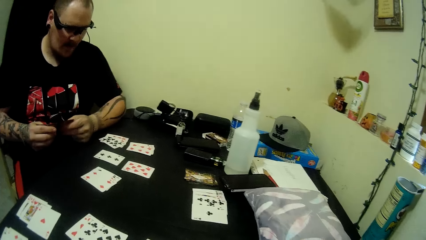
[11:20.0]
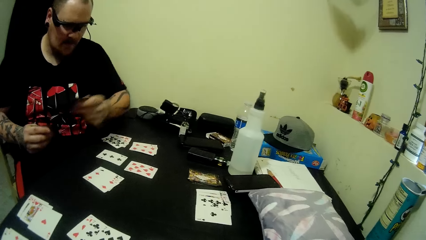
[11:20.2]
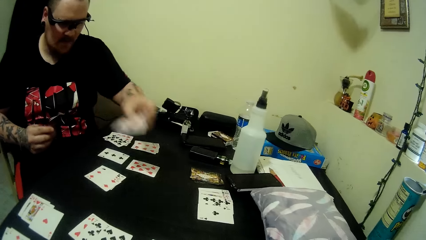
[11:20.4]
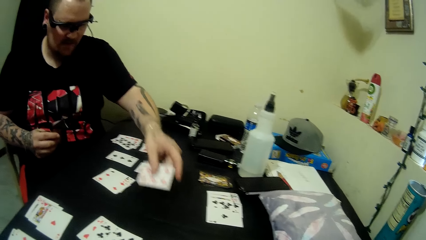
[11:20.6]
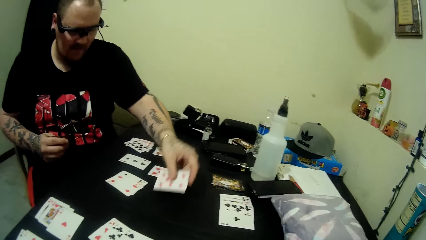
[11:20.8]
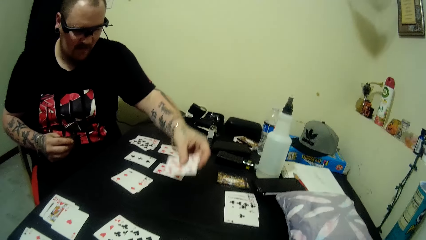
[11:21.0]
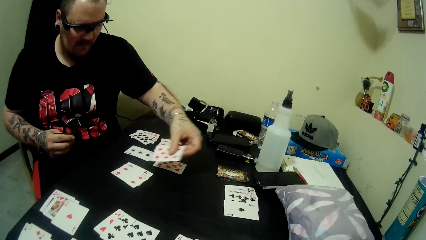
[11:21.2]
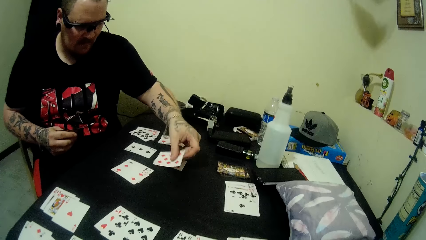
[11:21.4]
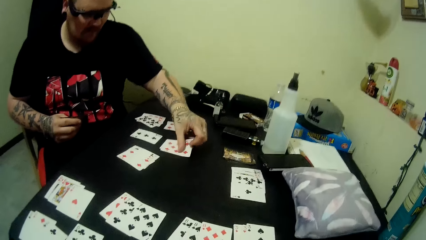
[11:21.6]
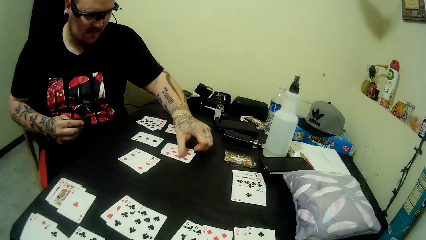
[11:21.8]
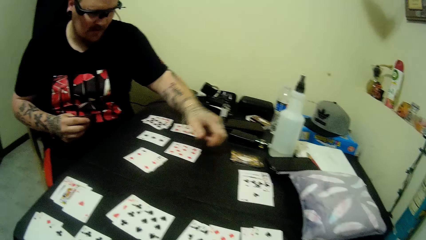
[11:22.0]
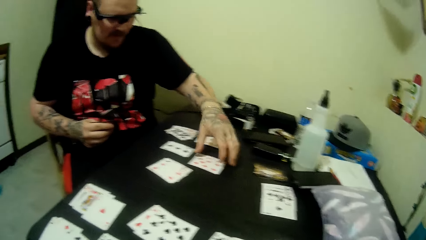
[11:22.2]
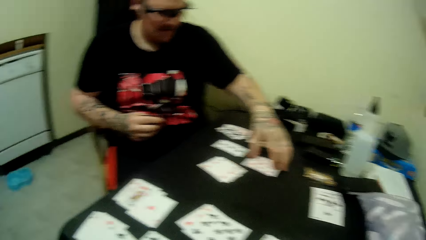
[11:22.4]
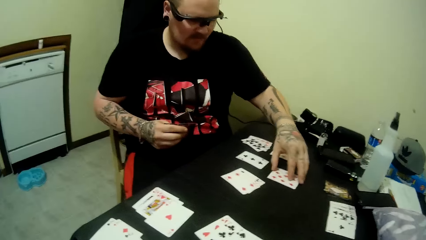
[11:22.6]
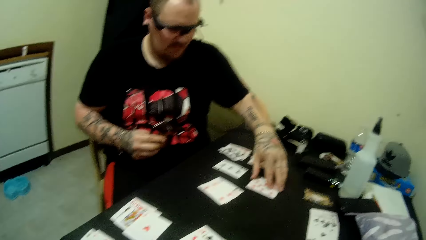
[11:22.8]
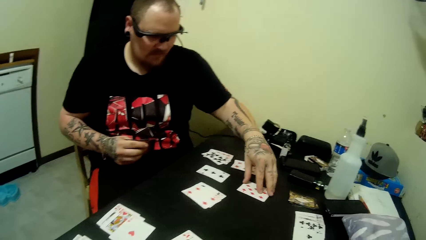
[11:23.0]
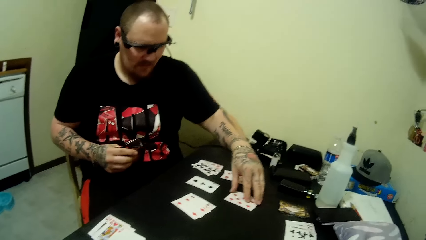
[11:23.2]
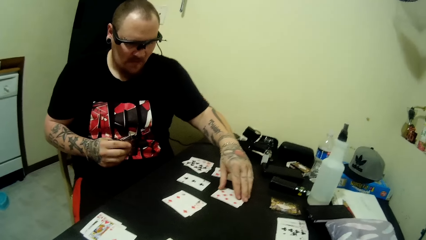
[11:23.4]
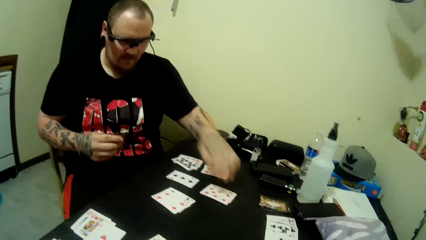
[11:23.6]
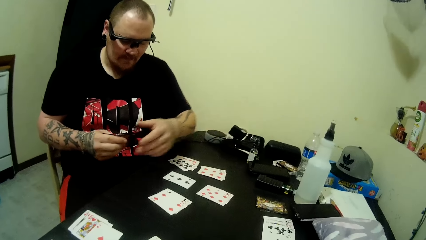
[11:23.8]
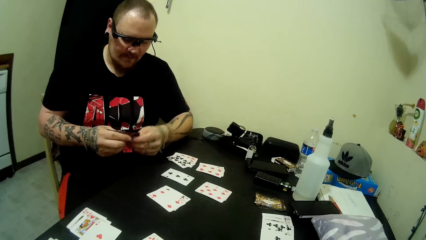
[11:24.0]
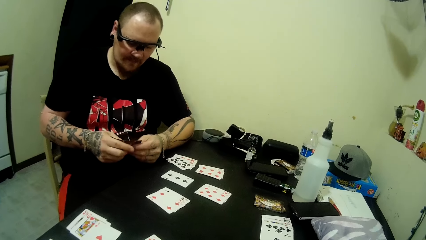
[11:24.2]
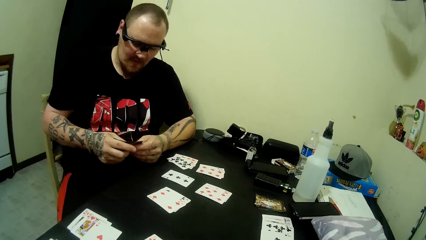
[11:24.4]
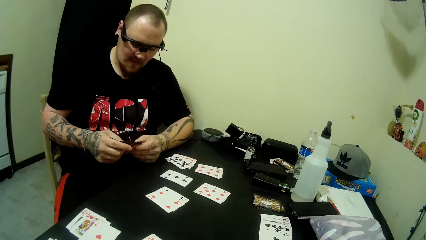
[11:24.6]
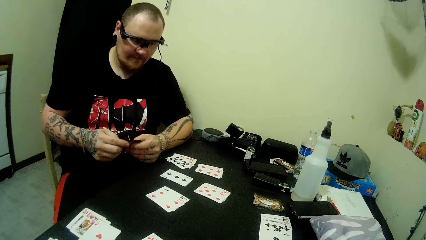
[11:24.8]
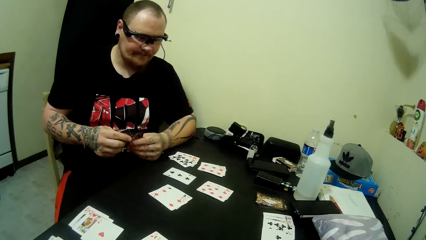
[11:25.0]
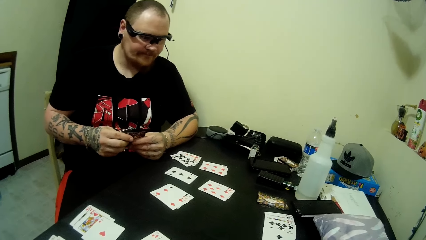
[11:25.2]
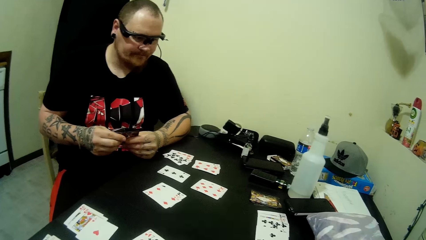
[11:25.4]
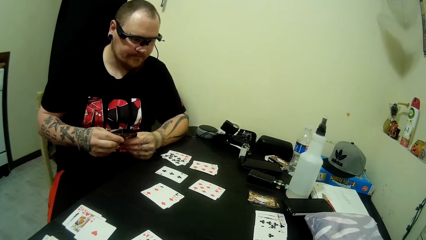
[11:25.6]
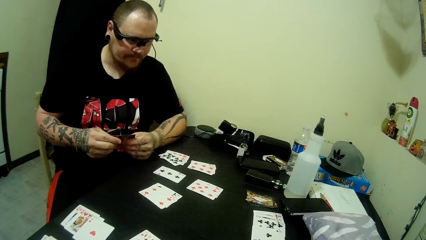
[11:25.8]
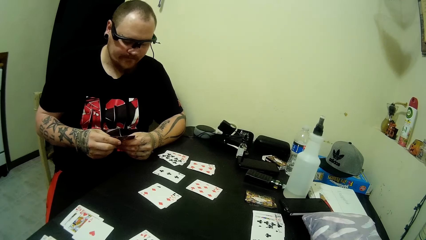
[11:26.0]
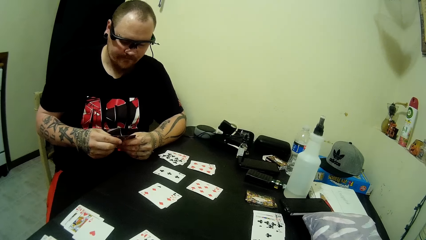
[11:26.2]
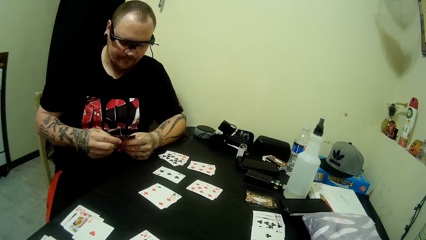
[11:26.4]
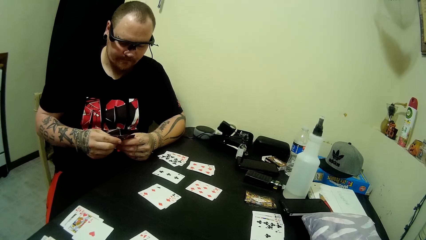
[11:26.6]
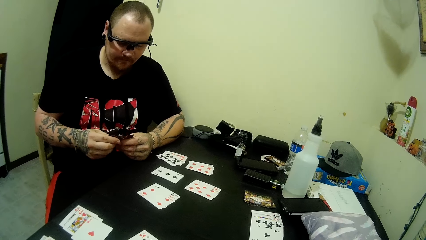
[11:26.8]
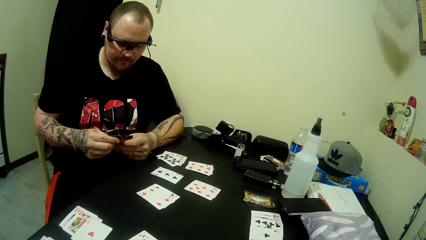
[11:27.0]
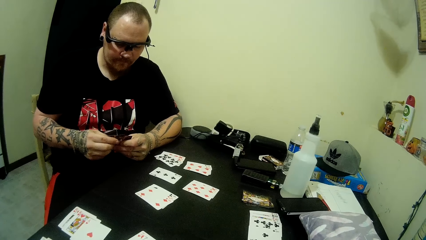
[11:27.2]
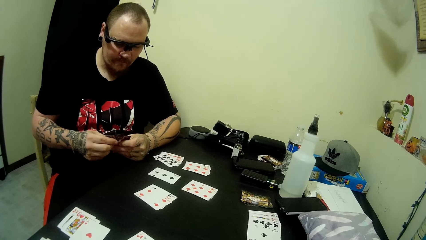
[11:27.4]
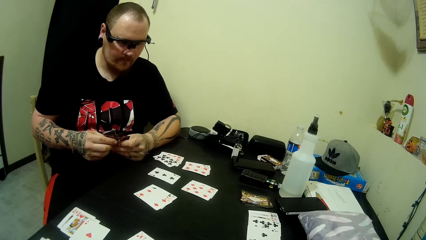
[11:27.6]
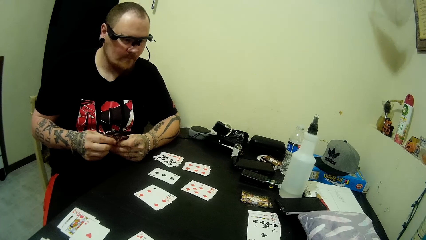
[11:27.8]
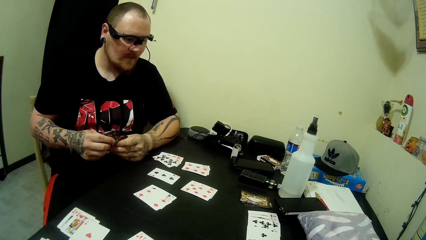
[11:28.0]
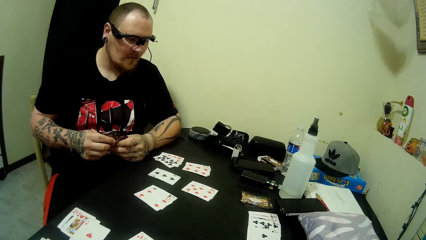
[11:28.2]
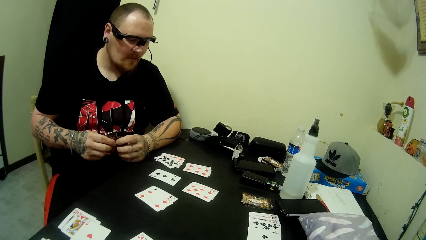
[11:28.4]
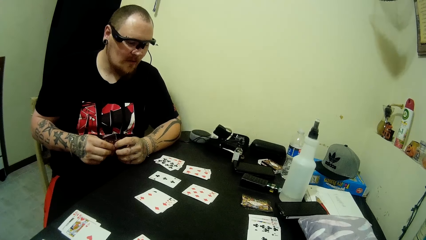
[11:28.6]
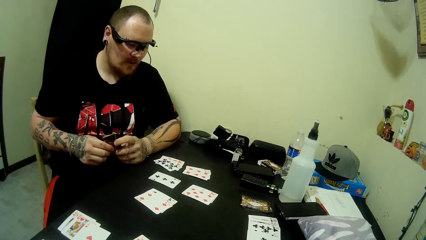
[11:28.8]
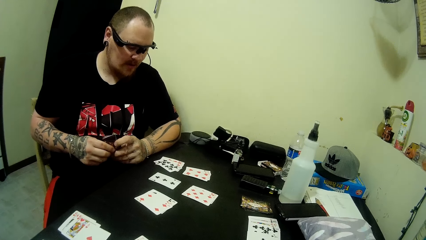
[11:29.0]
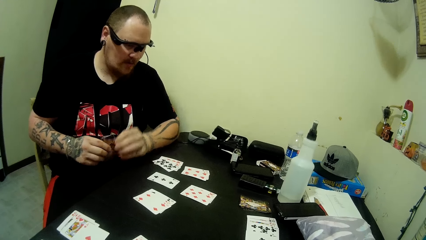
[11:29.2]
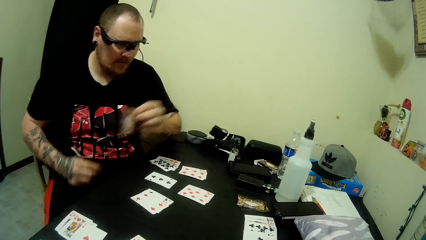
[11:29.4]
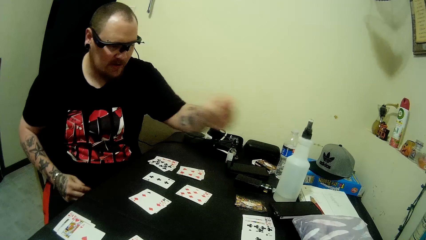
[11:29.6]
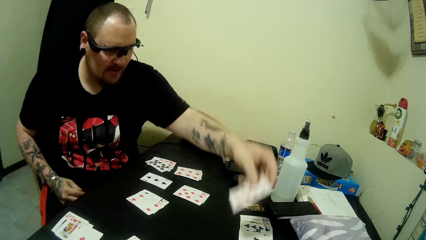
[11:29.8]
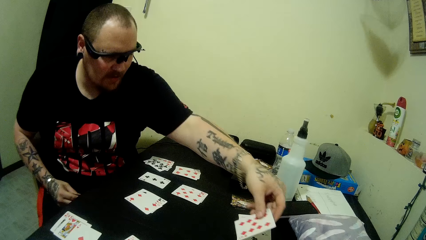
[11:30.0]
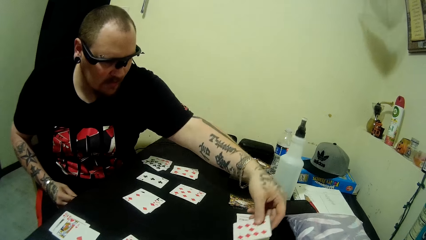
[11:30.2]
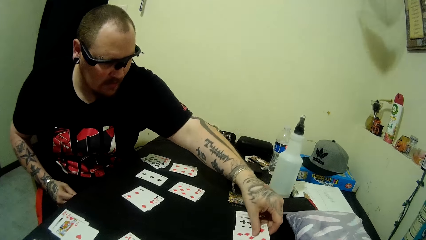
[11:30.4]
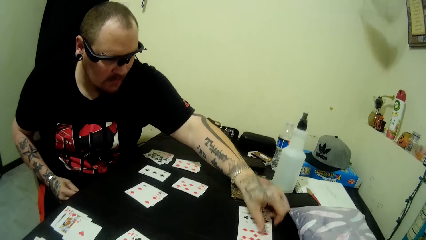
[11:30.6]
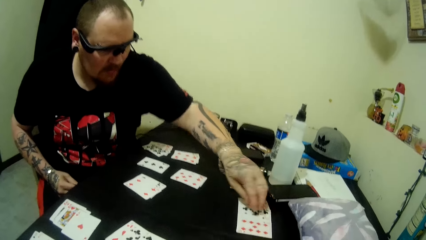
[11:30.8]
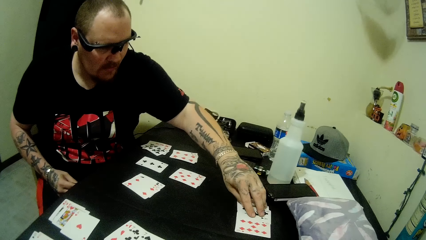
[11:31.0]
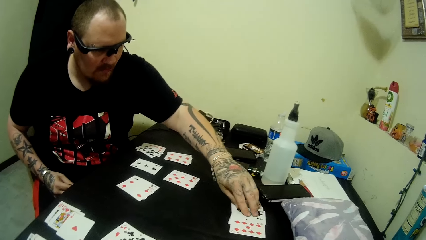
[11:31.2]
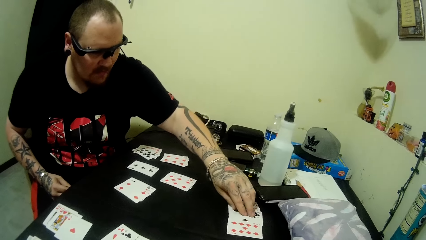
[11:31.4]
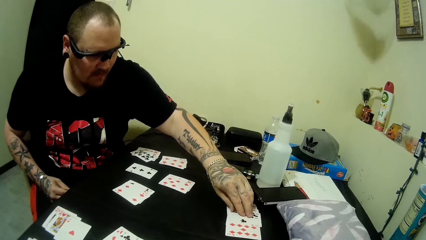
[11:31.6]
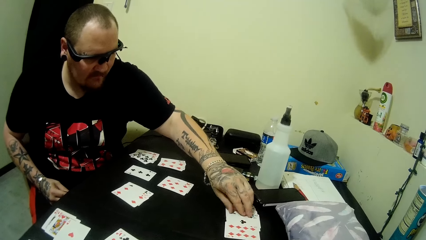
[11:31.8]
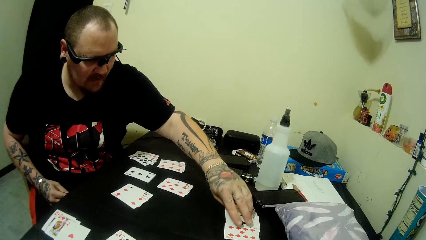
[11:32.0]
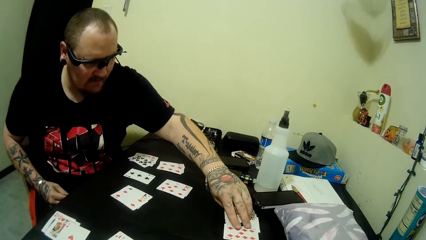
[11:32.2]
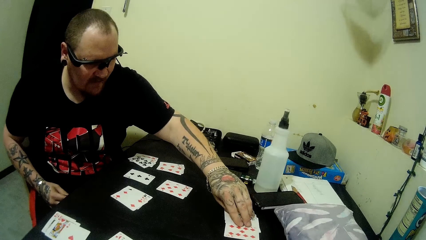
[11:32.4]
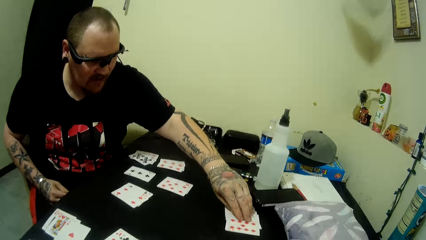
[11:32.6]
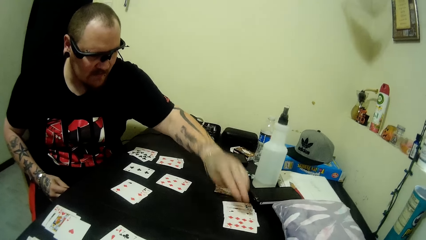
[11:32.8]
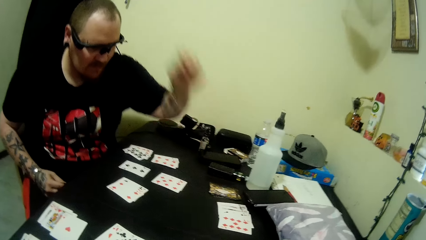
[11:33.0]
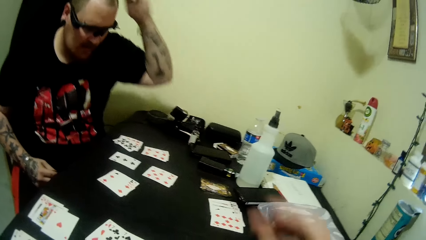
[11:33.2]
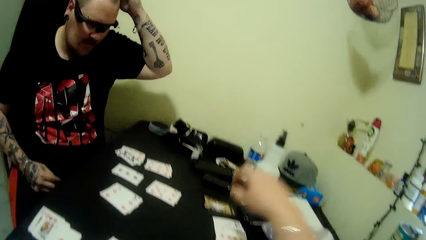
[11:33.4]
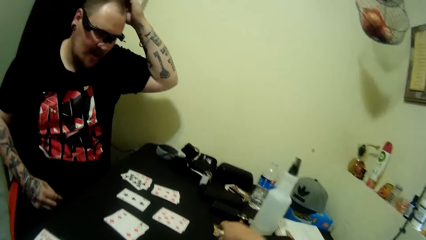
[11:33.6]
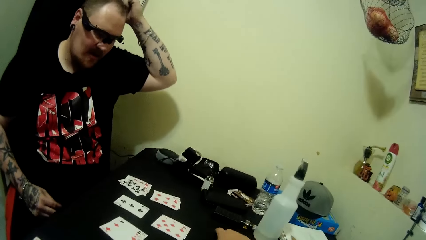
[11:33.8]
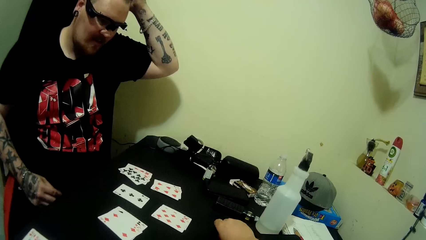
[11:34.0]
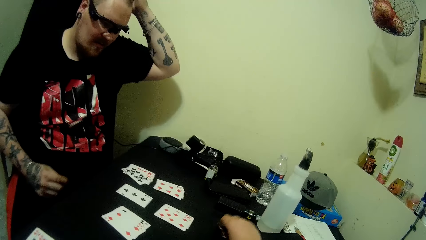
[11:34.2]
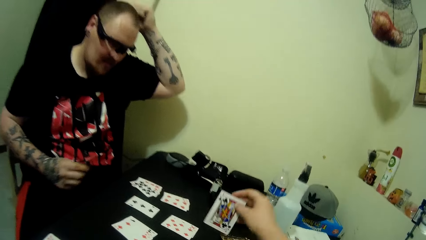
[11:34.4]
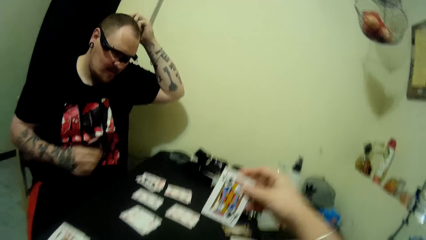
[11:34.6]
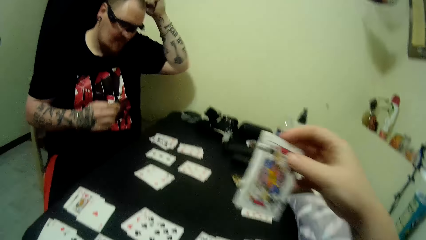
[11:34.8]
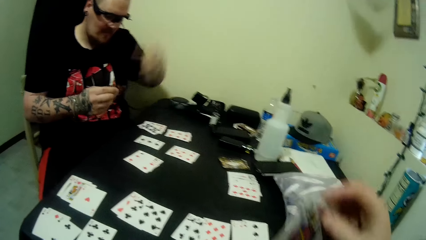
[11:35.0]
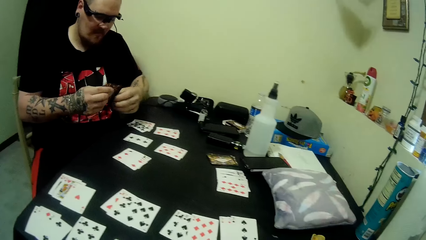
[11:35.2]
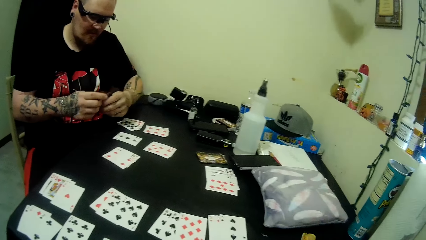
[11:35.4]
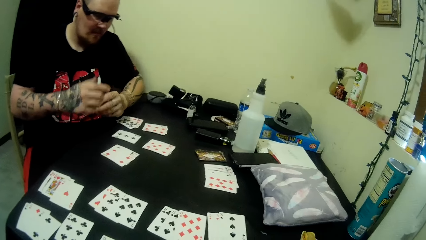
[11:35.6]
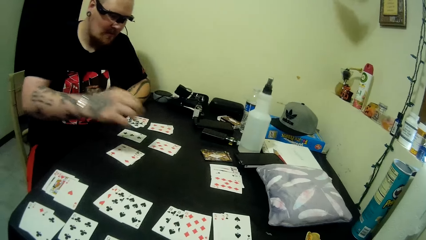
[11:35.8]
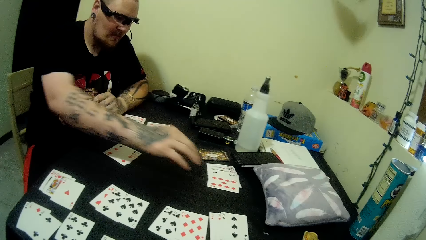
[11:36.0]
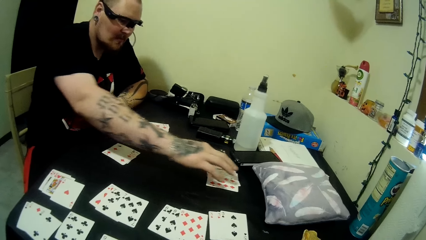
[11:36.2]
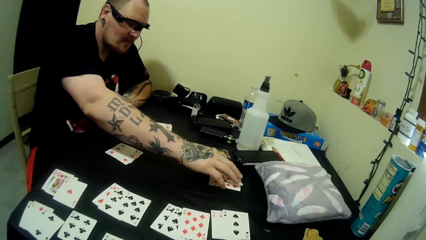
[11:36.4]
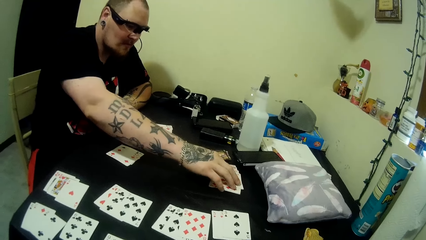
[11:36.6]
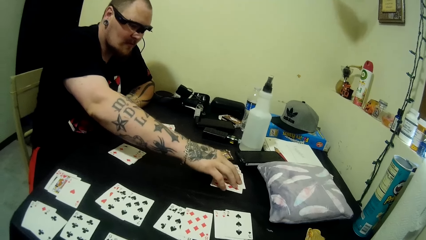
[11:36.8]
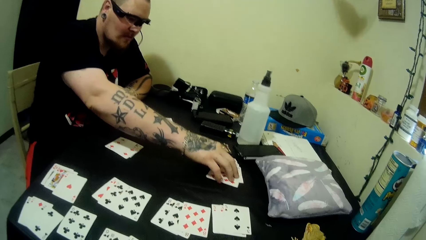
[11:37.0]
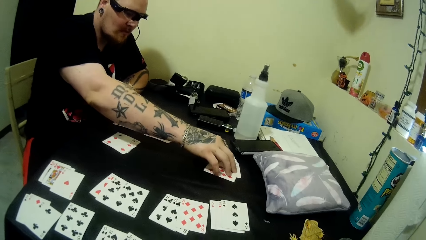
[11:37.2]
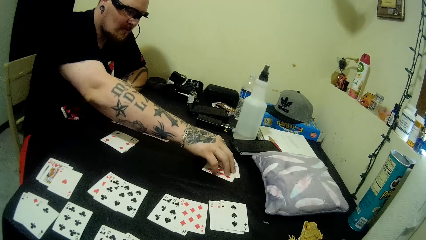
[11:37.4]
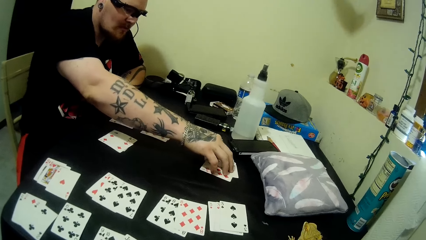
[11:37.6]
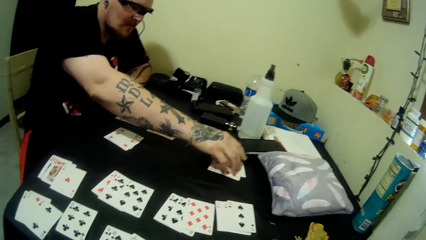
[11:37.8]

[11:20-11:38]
A man moves his hand around, plays a card on the table, moves some cards on the table, and holds the cards in hand with both hands. The man looks around, looks at the cards at hand, looks around, and stretches his hand. The man plays a card on the table, moves cards on the table, checks some cards on the table, and scratches his head. The camera wearer picks up a card from the table and looks at the card. The man looks at the cards at hand. The camera wearer looks around. The man moves cards on the table.
